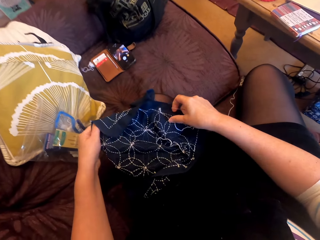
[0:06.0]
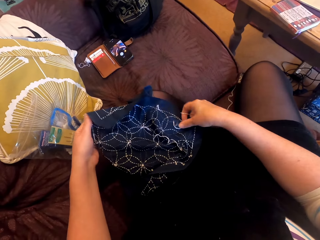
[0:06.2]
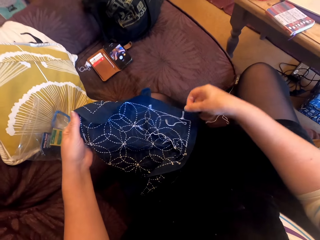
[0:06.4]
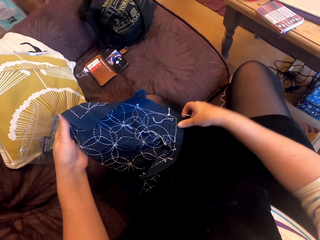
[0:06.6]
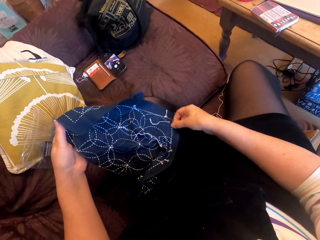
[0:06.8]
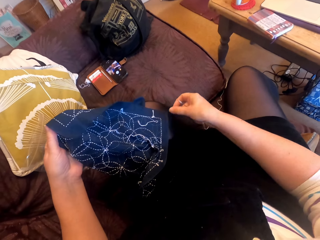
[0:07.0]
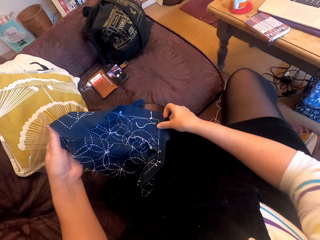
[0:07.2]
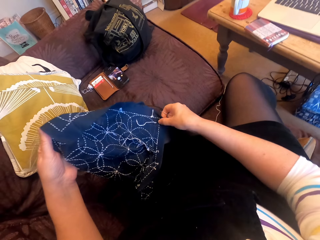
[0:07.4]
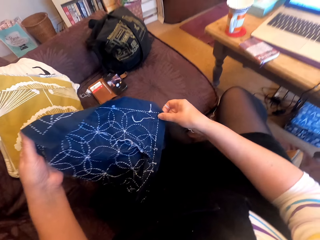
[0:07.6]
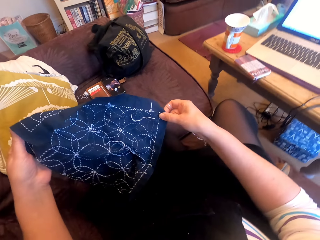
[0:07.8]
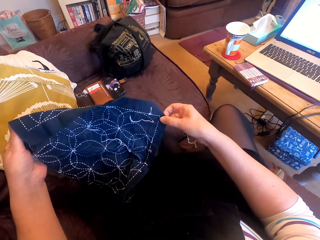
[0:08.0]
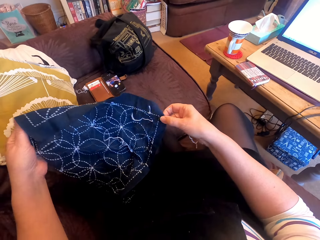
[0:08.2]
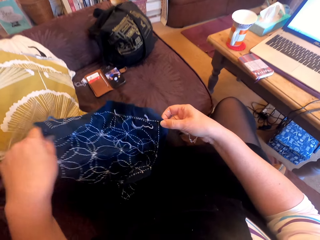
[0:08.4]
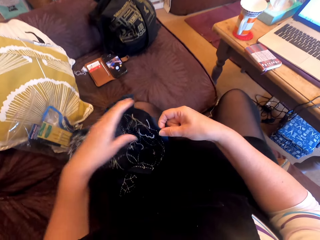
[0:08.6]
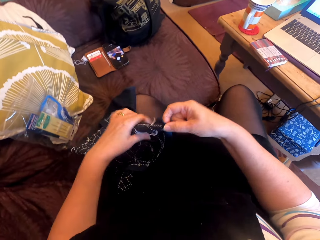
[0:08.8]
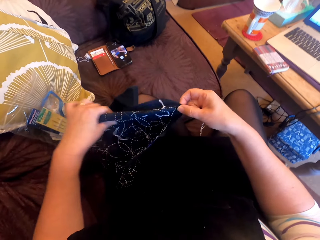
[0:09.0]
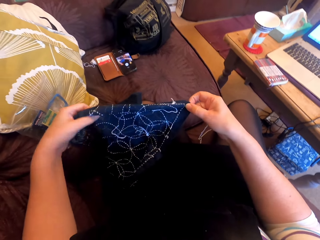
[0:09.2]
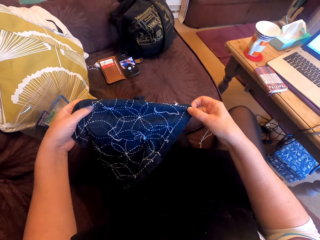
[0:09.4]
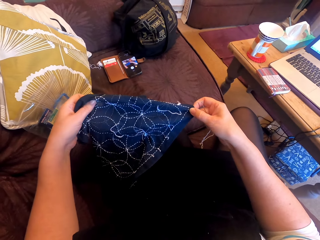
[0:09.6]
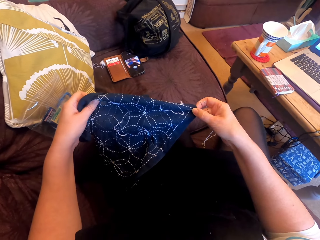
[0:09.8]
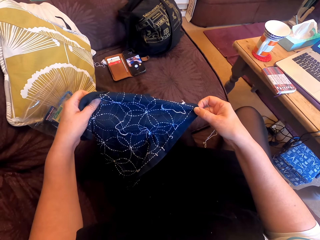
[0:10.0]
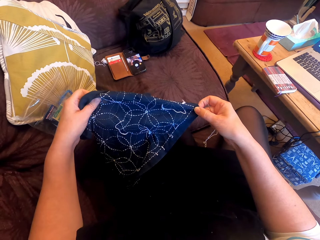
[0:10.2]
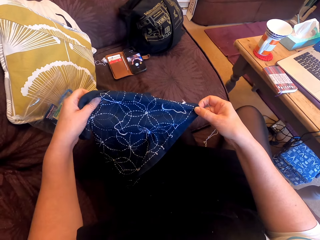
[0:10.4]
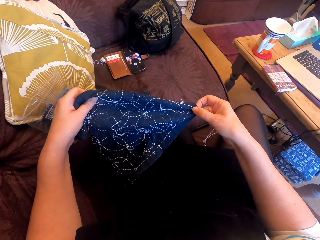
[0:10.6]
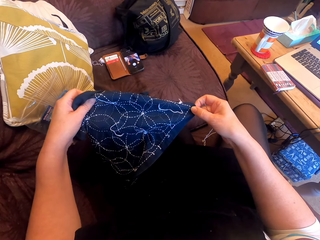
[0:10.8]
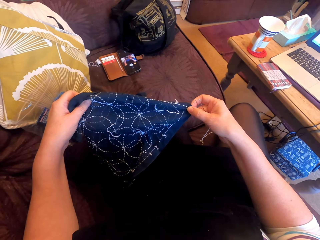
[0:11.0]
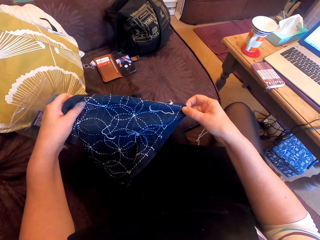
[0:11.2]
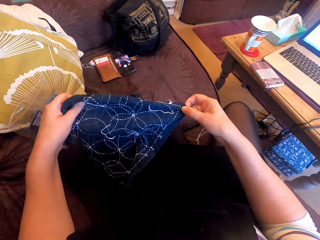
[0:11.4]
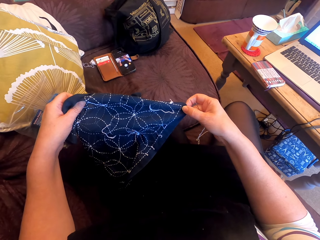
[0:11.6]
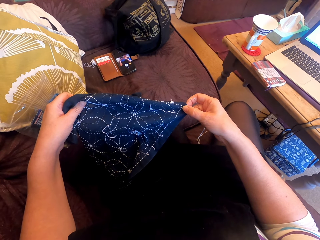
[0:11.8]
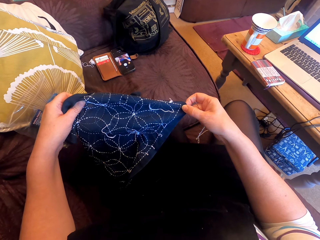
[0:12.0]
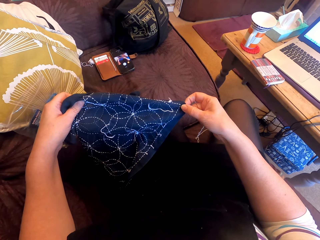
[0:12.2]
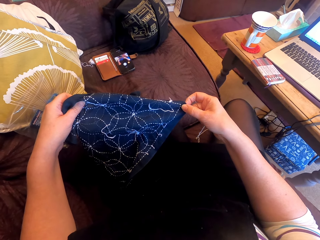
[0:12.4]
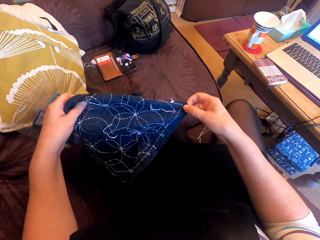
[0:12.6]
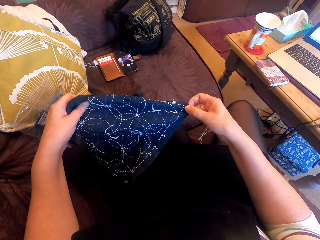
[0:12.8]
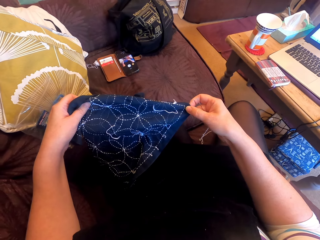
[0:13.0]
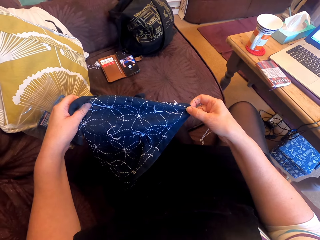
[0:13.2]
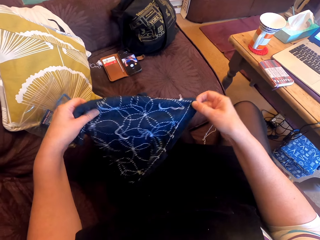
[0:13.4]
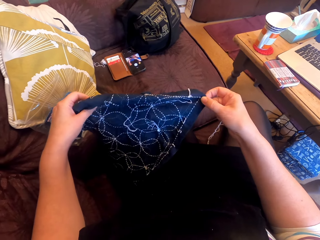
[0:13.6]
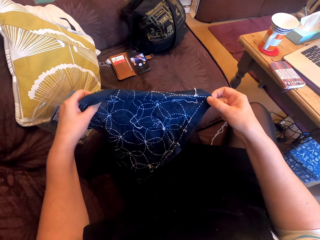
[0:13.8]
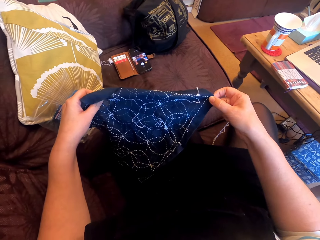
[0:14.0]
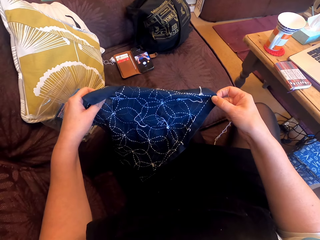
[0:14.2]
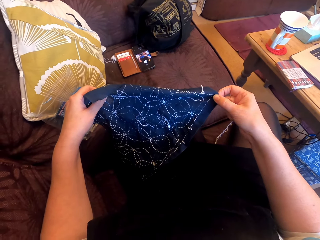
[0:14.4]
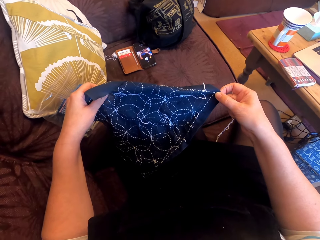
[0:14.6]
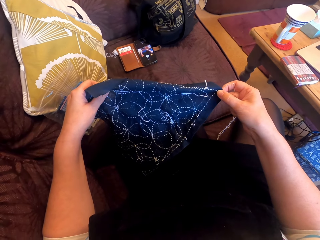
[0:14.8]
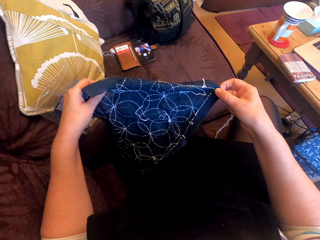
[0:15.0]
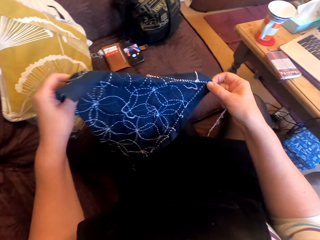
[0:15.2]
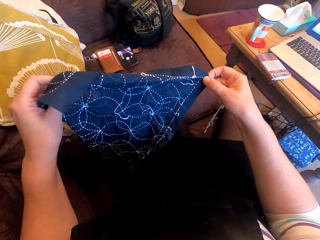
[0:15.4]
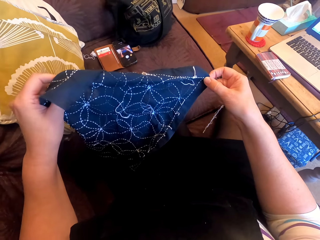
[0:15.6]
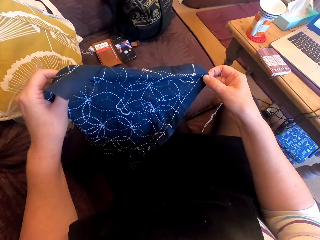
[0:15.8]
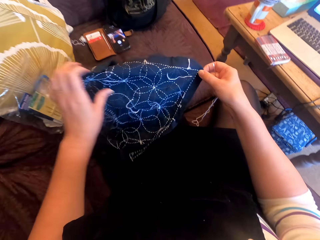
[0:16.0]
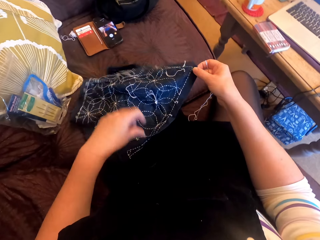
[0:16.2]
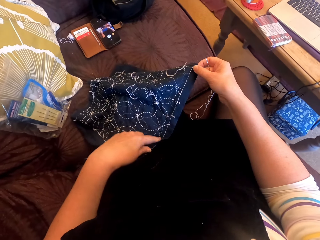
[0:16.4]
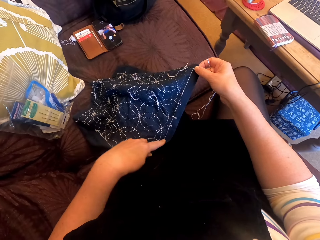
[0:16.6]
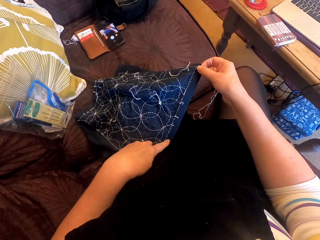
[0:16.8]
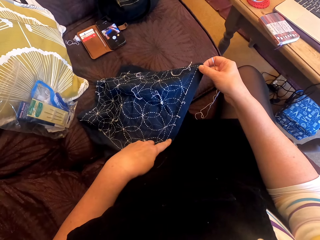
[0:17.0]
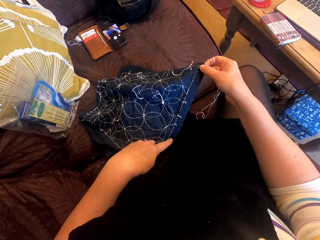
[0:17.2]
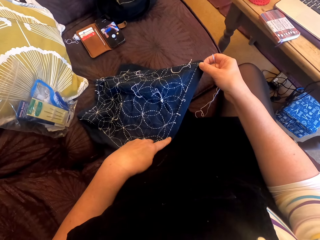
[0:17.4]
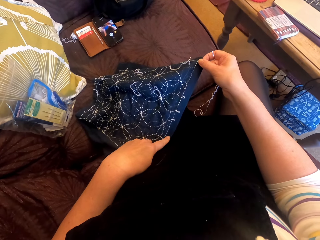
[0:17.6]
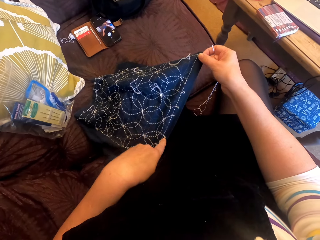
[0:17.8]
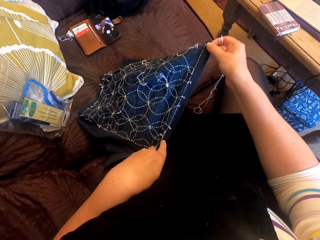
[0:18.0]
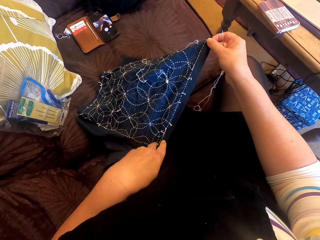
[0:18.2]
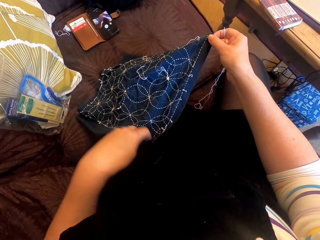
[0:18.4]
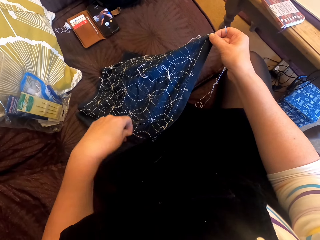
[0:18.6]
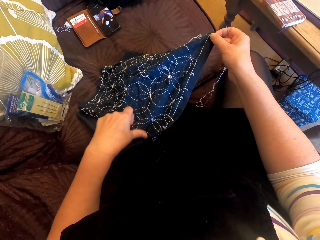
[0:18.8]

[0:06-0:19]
The camera wearer lowers a cloth. They hold the cloth. They look at the cloth. They move their hand along the cloth. They straighten the cloth. They look at the cloth. They drop the cloth. They touch the cloth.

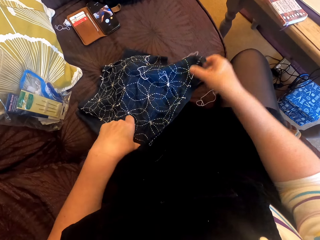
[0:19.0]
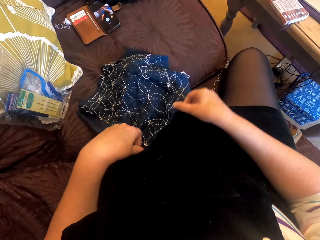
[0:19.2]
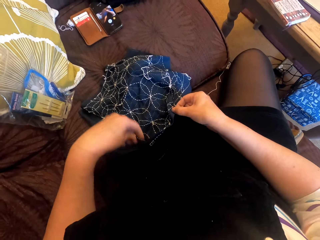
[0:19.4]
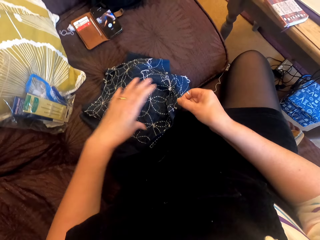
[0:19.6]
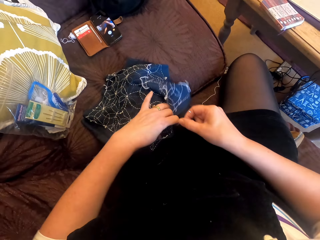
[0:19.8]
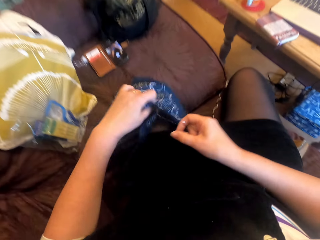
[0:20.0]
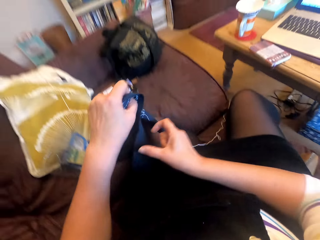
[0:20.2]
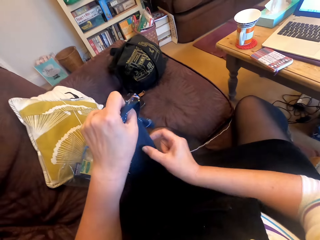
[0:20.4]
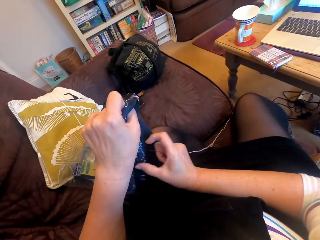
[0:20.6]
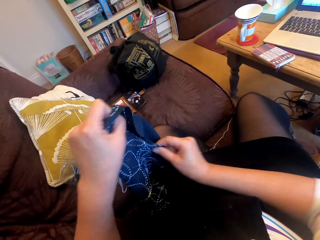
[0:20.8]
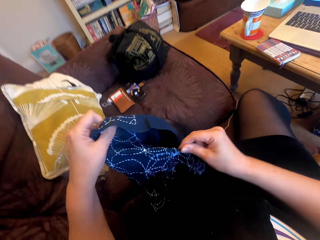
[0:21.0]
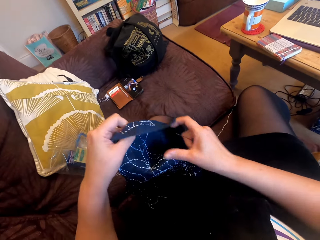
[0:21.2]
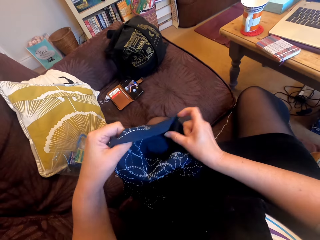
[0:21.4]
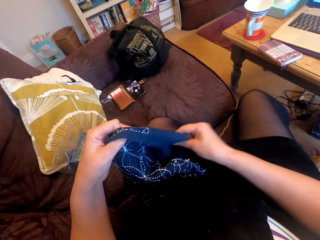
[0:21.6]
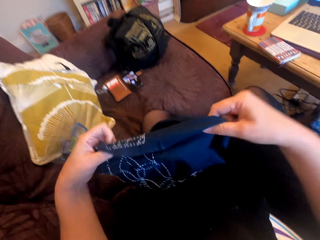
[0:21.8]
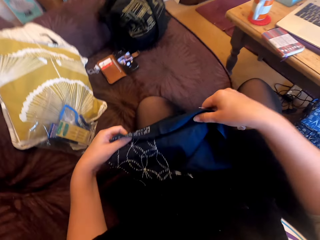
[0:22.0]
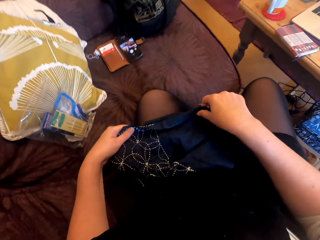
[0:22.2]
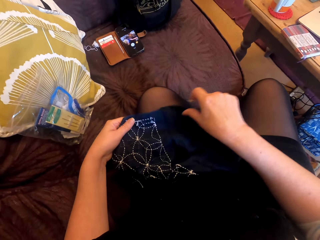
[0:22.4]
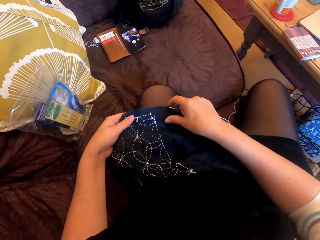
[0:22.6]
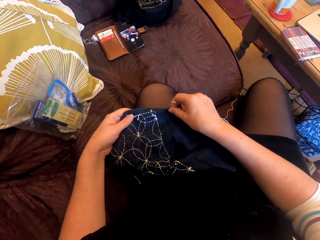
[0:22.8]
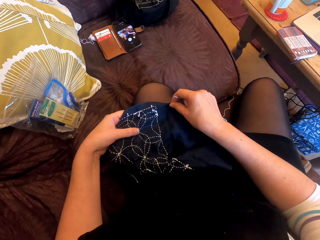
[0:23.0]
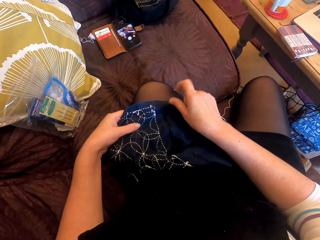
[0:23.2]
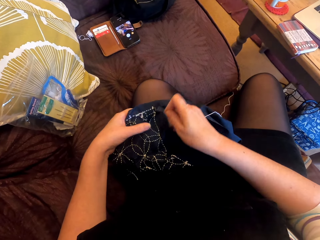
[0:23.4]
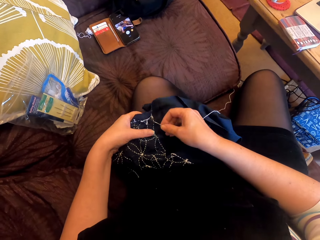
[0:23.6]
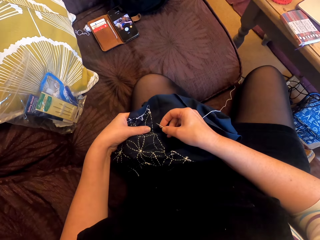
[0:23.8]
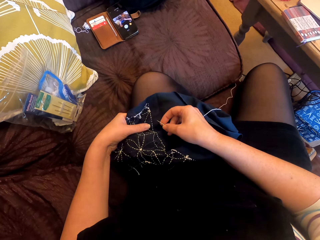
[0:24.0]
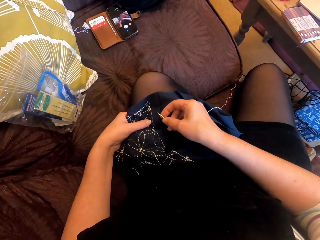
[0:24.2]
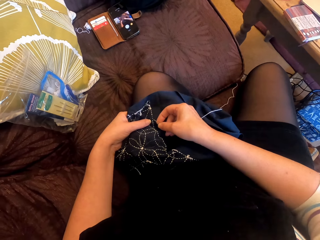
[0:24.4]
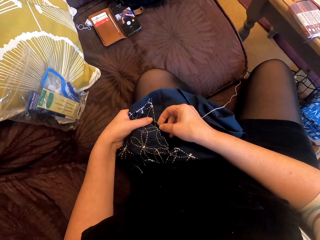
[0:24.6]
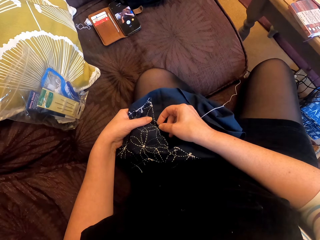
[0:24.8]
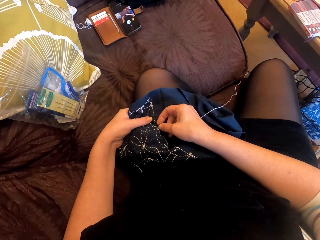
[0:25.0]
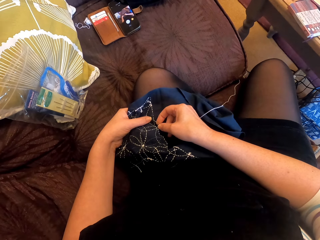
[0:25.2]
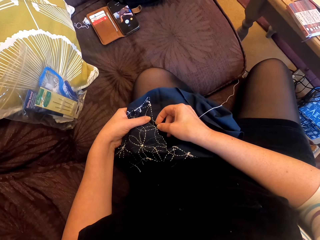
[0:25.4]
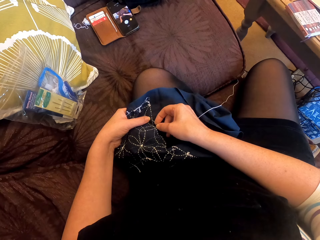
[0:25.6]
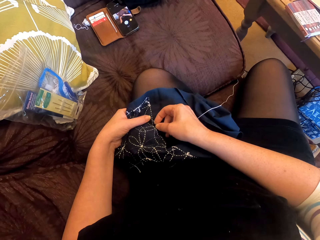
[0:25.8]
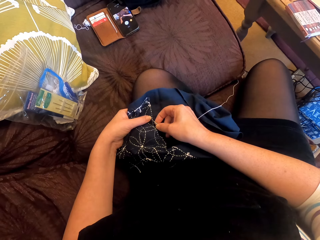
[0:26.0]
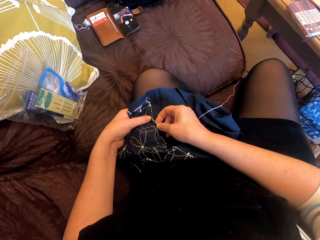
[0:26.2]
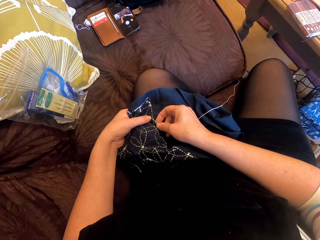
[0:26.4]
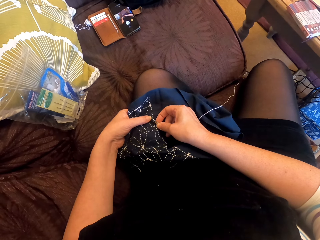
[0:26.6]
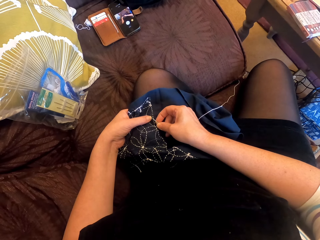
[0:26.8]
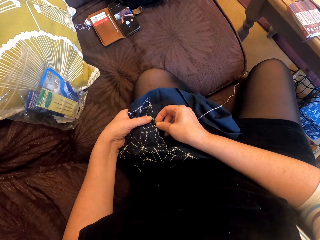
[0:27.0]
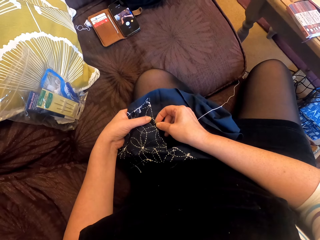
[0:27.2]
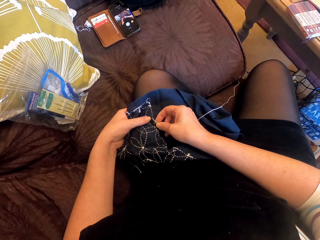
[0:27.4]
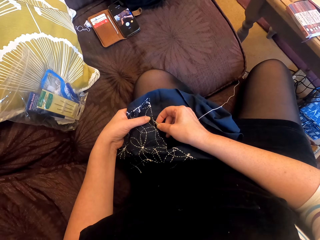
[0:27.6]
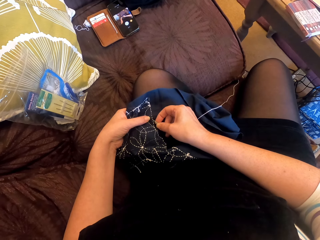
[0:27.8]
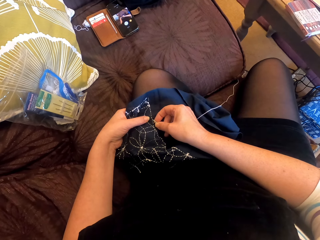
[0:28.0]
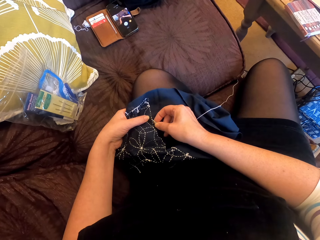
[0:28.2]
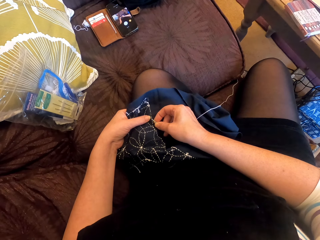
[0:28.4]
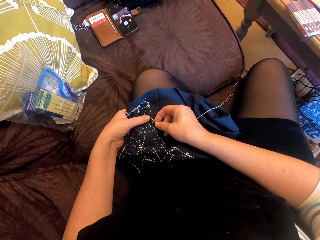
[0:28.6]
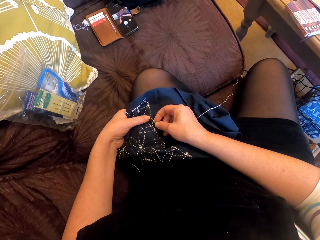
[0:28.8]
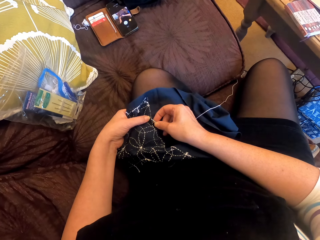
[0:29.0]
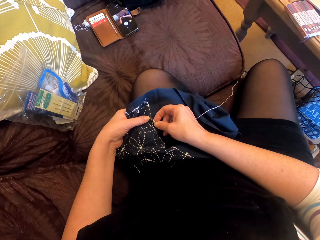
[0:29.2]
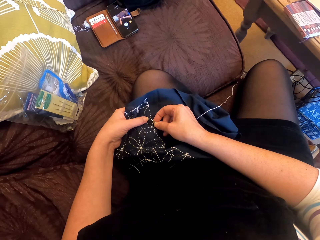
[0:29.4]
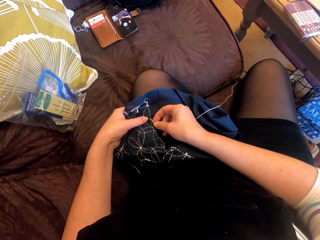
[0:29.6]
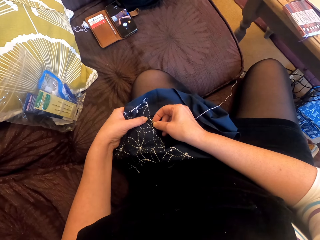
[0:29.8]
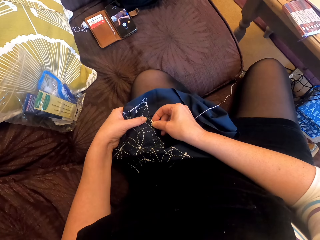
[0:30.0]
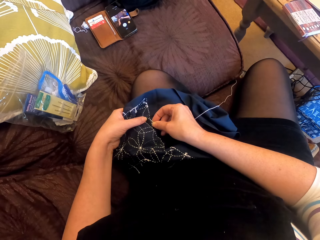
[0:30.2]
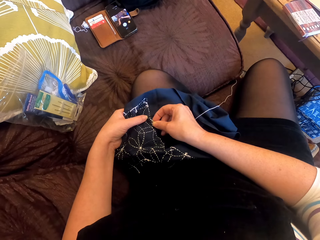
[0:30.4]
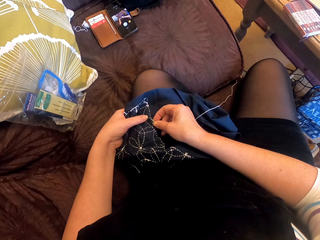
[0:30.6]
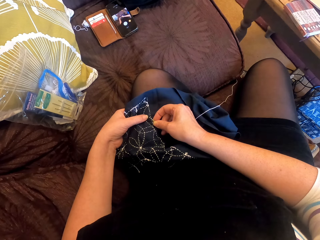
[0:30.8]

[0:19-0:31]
The camera wearer lifts a cloth. They hold the cloth. They put the cloth on the lap. They hold the cloth again. They lower the cloth. They touch the cloth. They sew the cloth.
